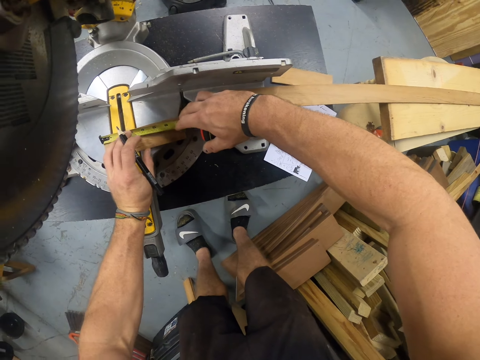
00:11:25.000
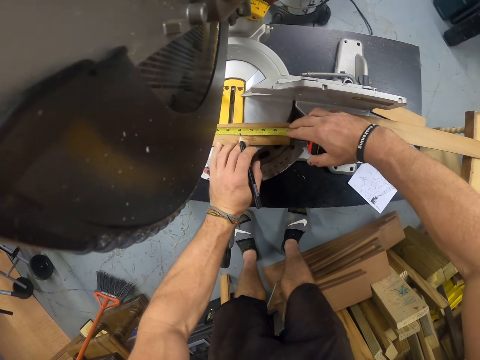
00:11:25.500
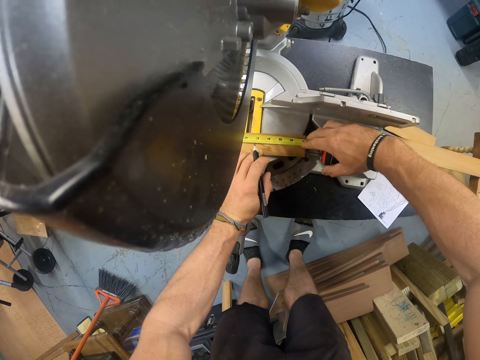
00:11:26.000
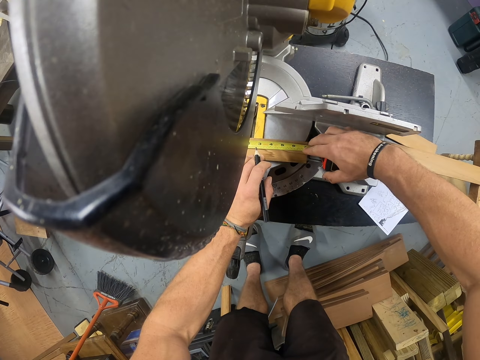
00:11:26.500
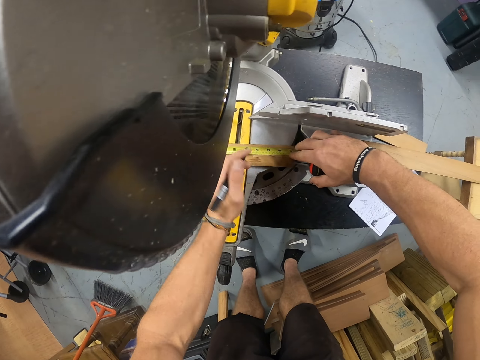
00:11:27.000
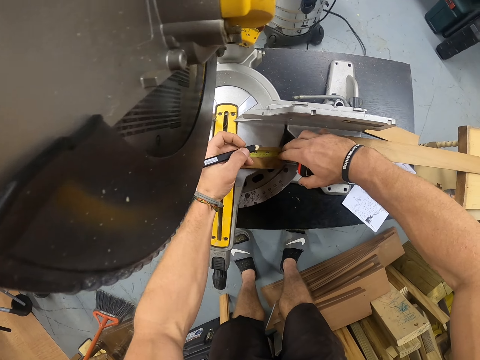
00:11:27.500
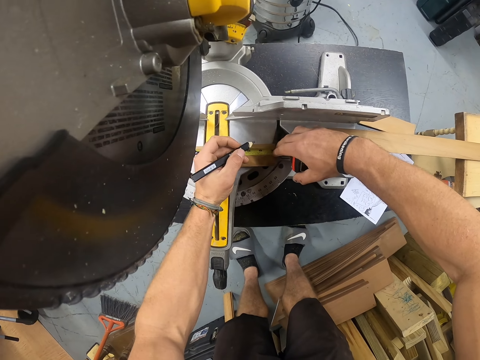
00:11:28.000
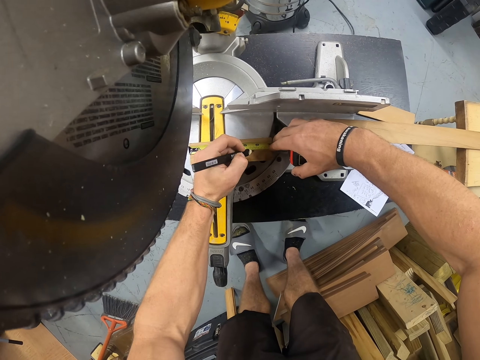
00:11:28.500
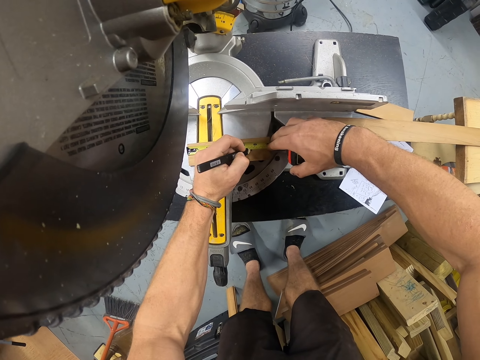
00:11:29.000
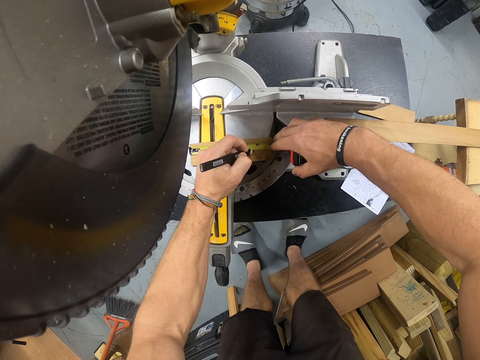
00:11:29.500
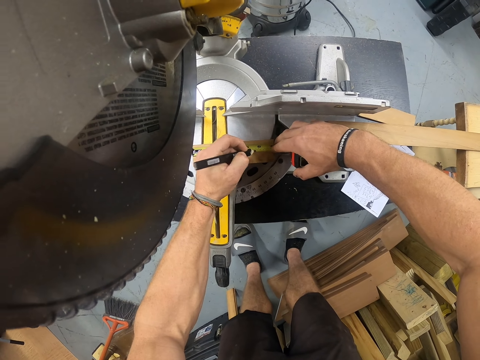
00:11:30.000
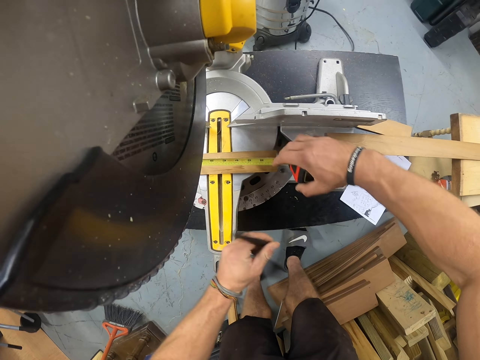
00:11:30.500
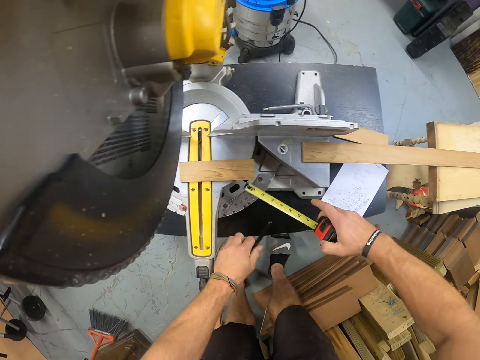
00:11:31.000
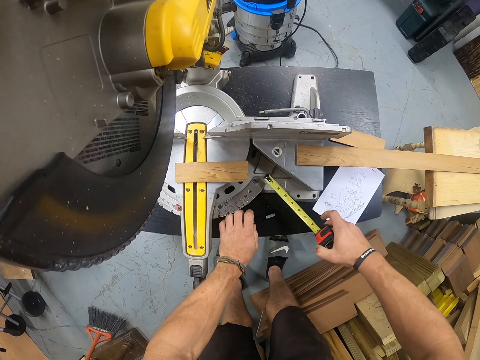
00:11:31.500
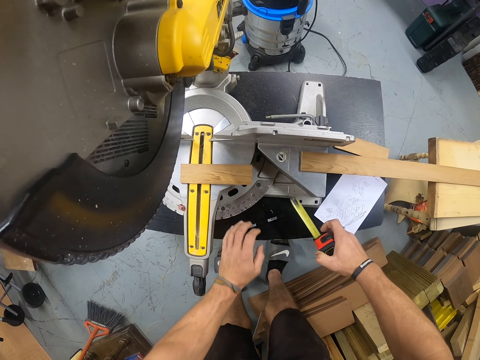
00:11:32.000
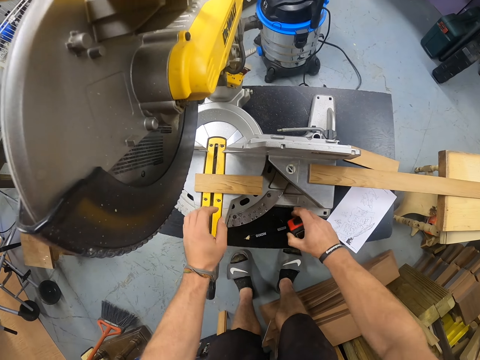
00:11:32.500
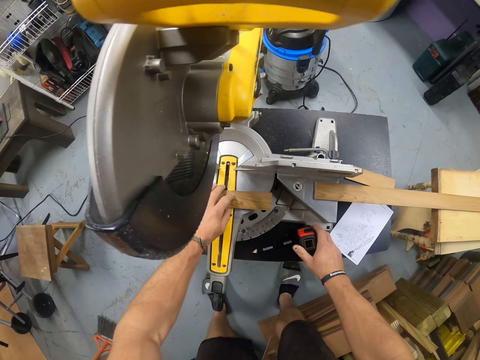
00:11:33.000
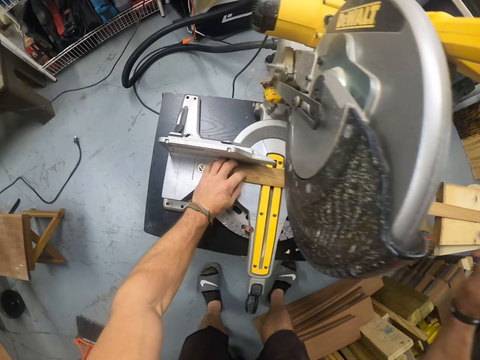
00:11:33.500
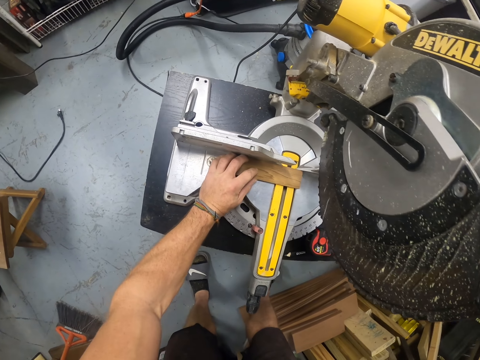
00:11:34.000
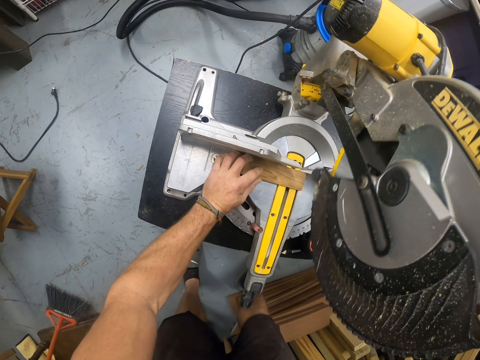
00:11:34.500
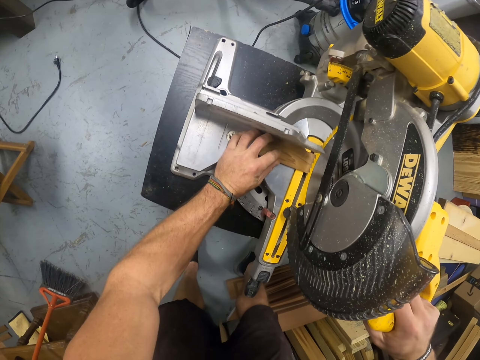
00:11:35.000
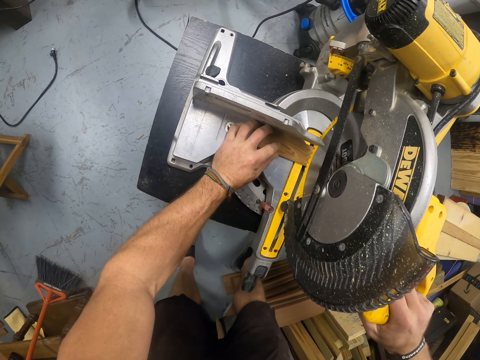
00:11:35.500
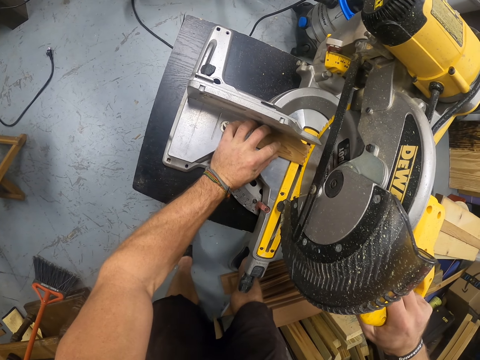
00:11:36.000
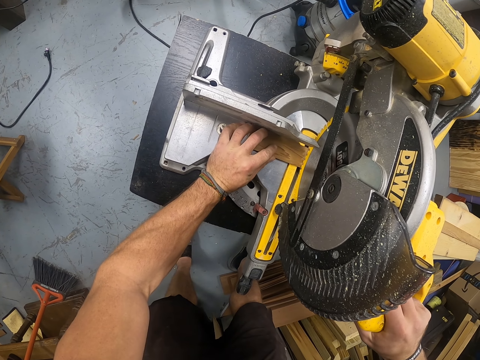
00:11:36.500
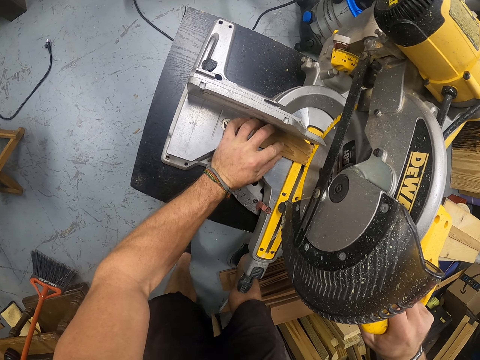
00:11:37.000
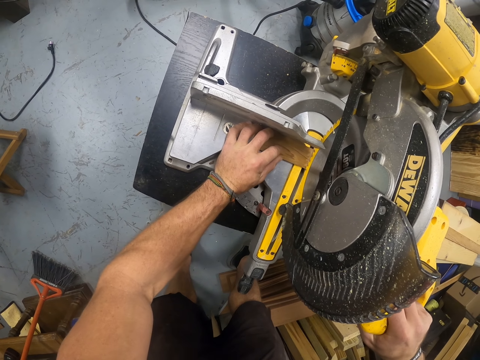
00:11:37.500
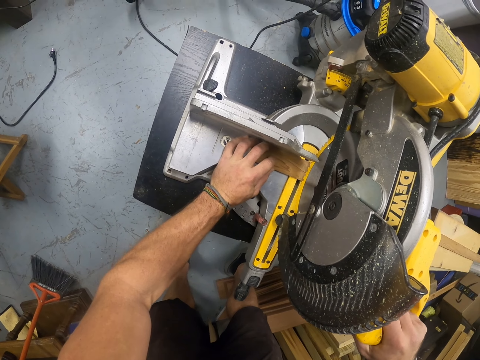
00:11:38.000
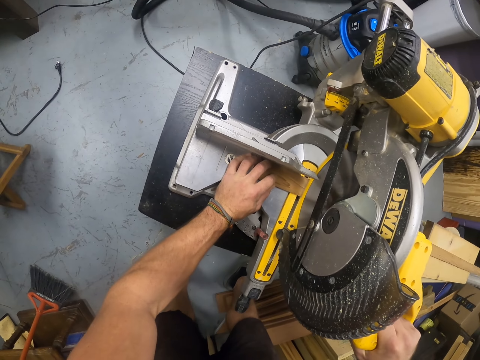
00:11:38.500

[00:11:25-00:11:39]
The camera wearer marks the piece of wood with the pencil in his left hand. He drops the pencil in his left hand on the table. He drops the measuring tape in his right hand on the table. He moves the piece of wood on the table of the miter saw with his left hand. He cuts the piece of wood with the miter saw with his right hand.

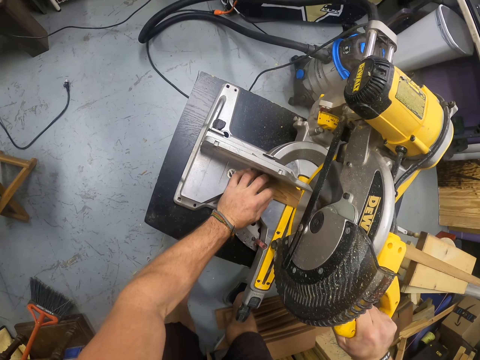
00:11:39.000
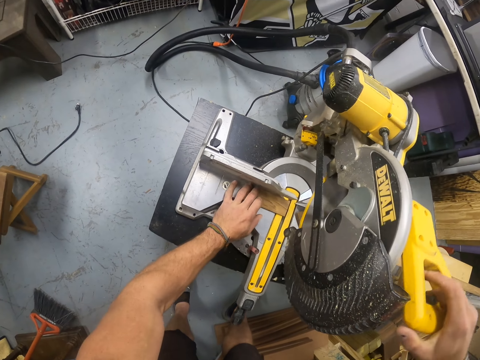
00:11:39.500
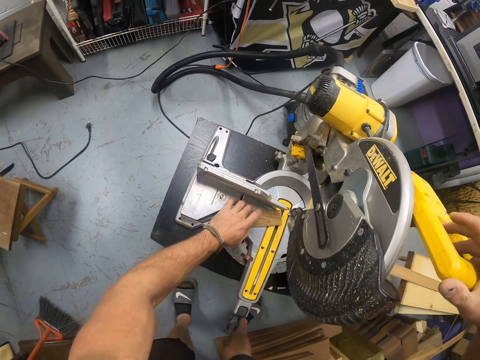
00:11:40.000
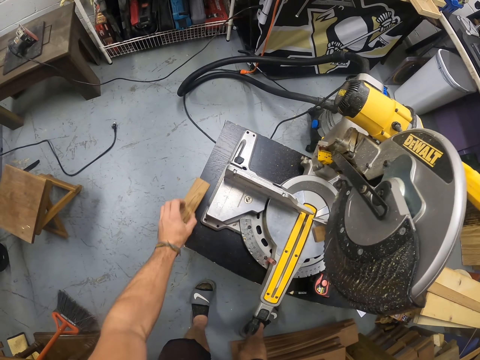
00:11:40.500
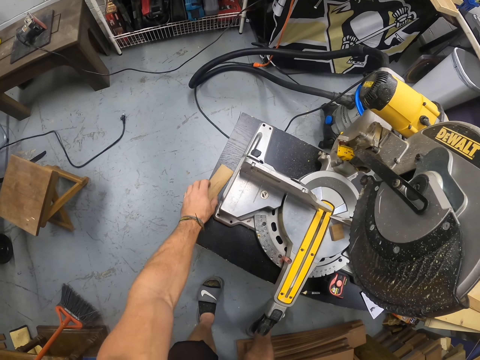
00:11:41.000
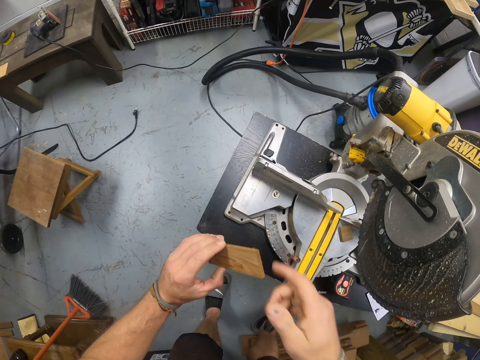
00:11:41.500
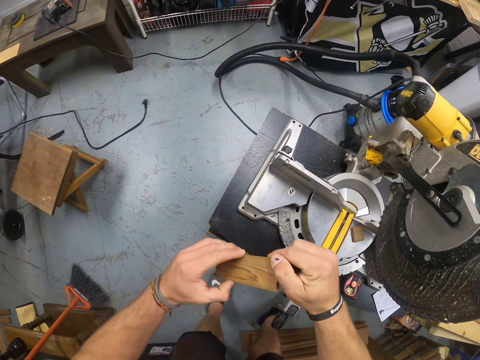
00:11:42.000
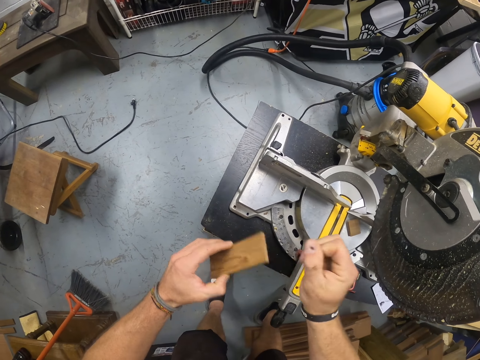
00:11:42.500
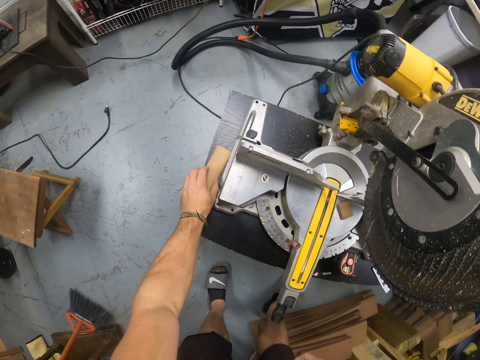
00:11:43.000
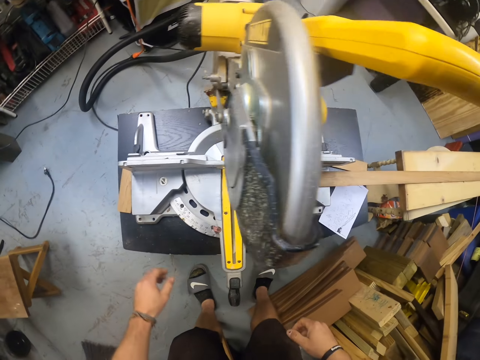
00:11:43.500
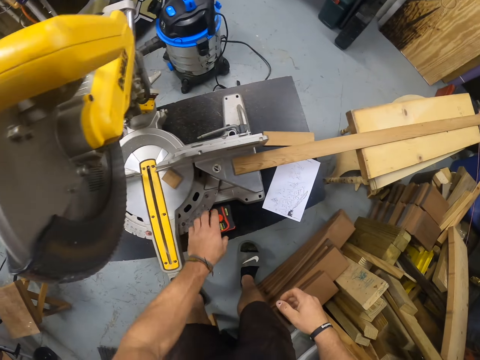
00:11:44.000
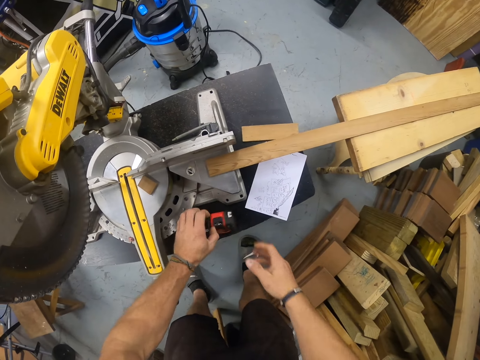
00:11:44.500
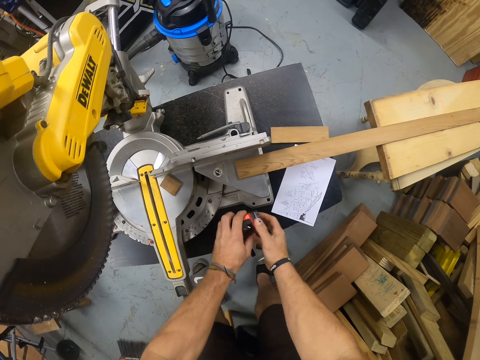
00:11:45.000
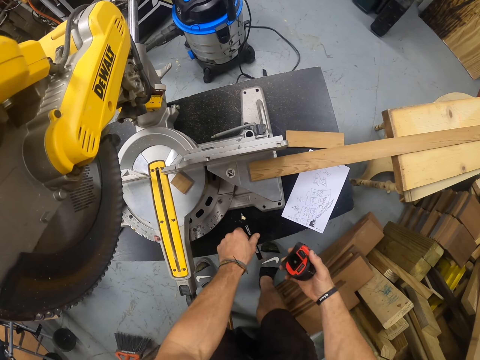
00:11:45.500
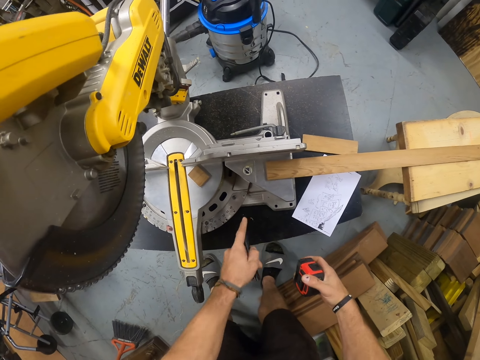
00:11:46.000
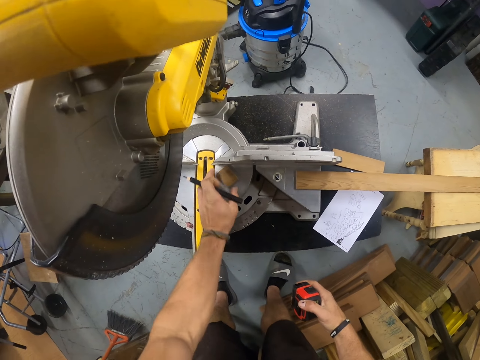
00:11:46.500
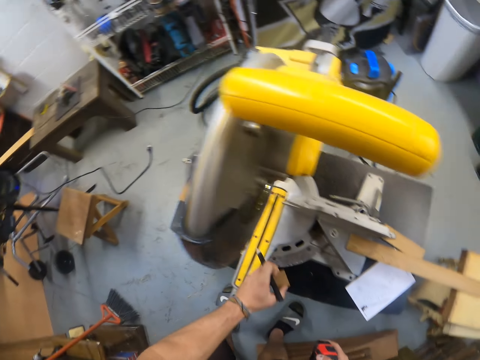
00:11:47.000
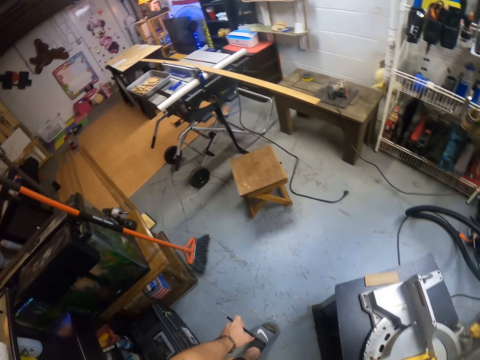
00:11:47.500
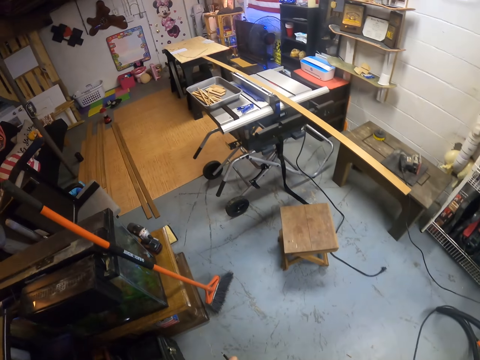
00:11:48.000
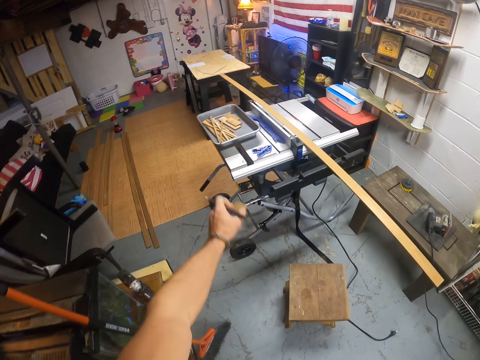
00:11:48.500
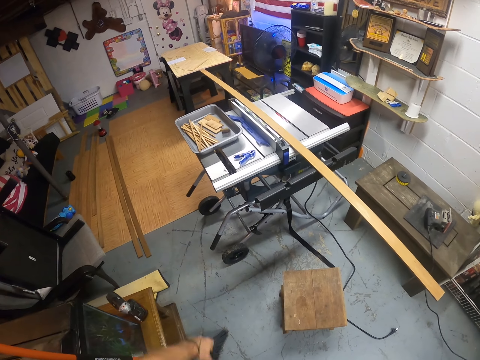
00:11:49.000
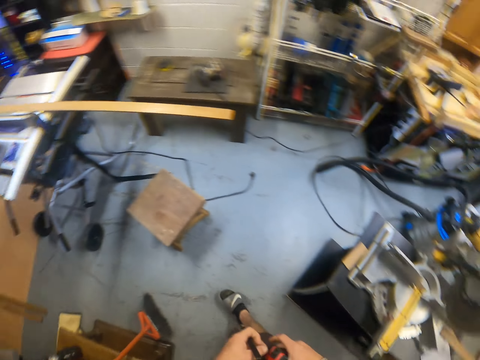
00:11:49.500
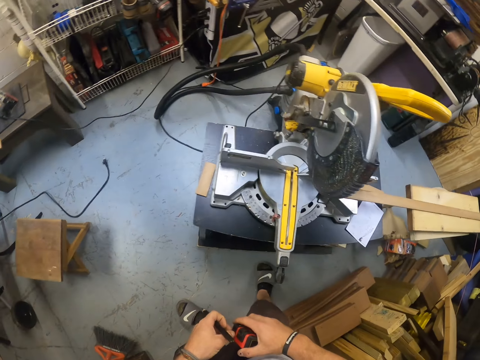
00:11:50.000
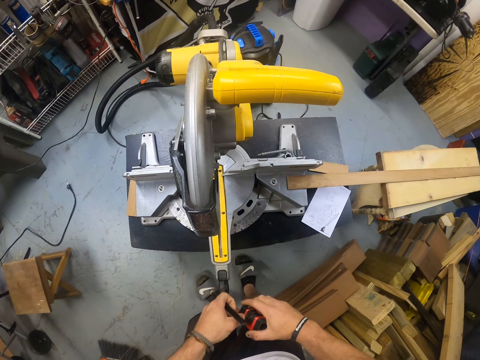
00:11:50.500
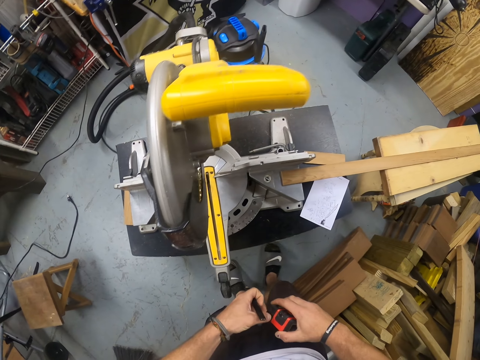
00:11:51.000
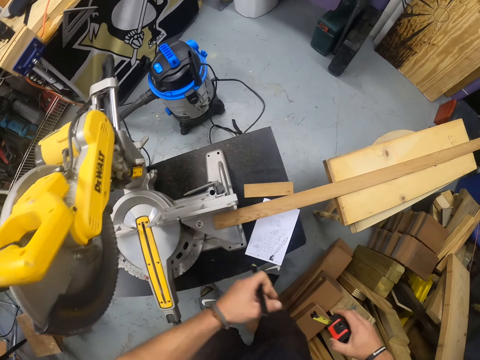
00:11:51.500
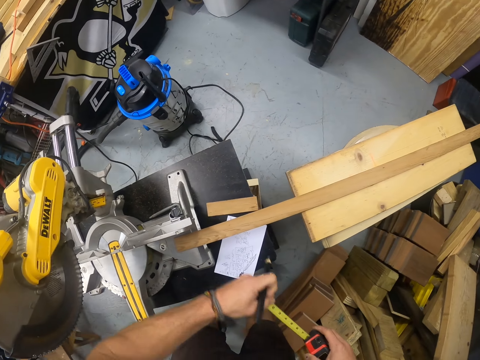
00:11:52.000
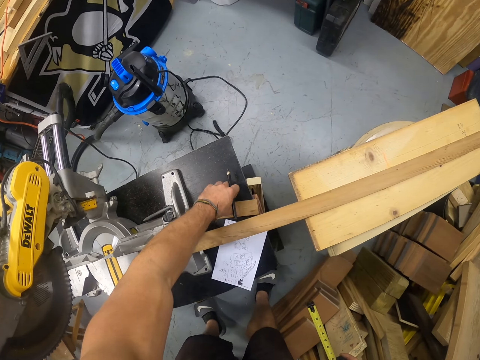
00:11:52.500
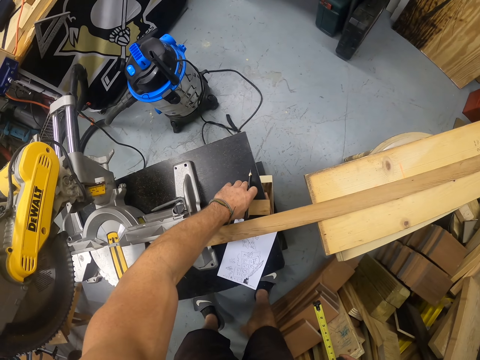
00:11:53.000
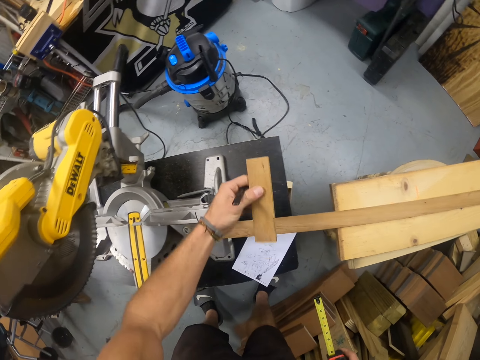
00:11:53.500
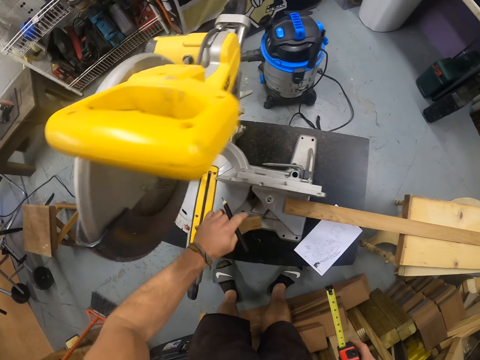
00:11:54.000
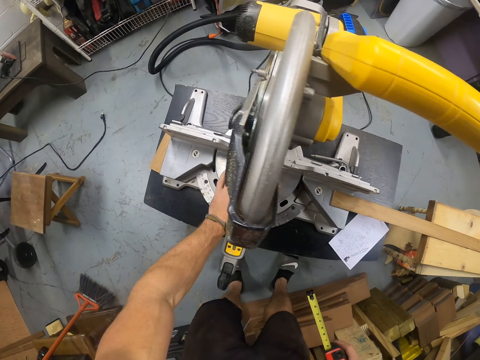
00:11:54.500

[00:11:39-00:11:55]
The camera wearer raises the handle of the miter saw with his right hand. He picks up the cut piece of wood on the table of the miter saw with his left hand. He places the wood on the table. He touches the piece of wood in his left hand with his right hand. He removes the dirt from the wood. He drops the piece of wood in his left hand on the table. He picks up the measuring tape or tape measure on the table with his left hand. He passes the measuring tape in his left hand to his right hand. He picks up the pencil on the table with his left hand. He picks up a piece of wood on the table of the miter saw with his left hand. He throws the piece of wood in his left hand into a container on the table saw. He pulls out the measuring tape with his left hand. He holds the tape measure in his hands. He picks up a piece of wood on the table with his left hand.
